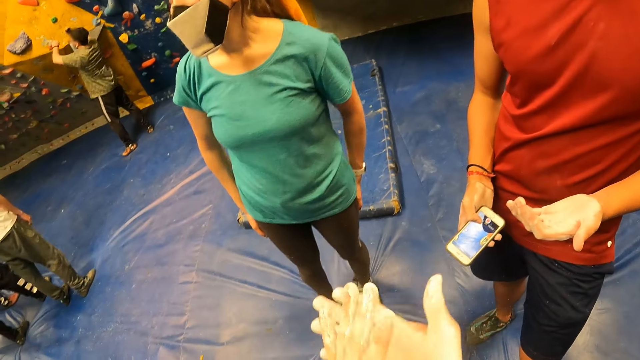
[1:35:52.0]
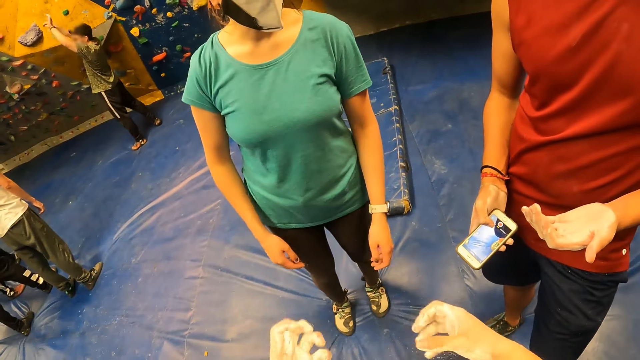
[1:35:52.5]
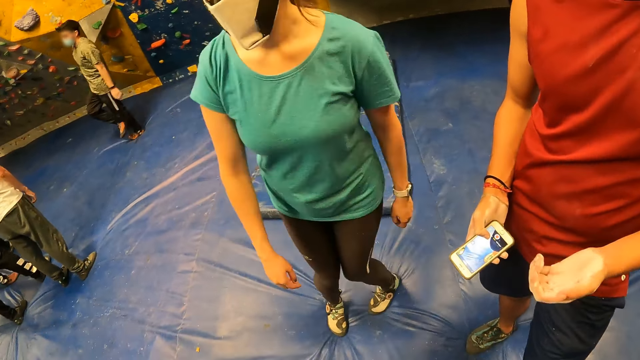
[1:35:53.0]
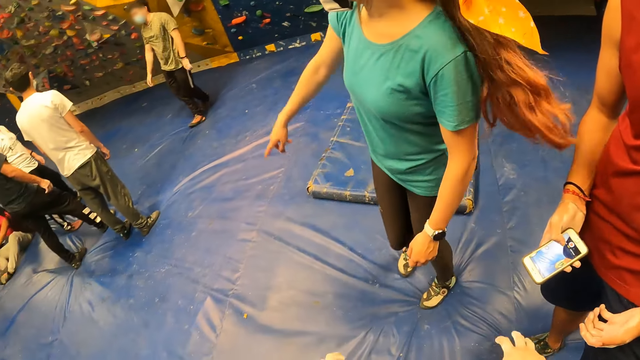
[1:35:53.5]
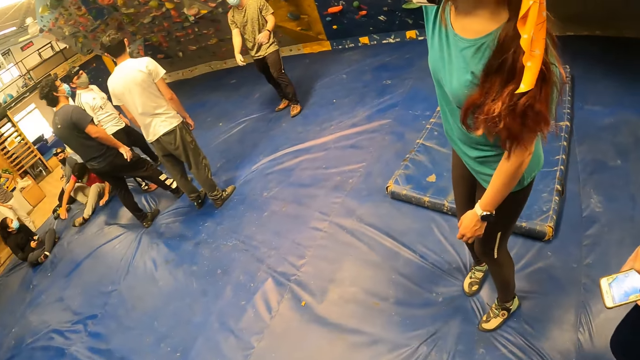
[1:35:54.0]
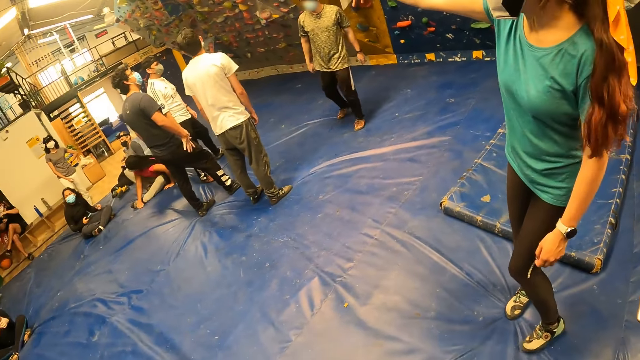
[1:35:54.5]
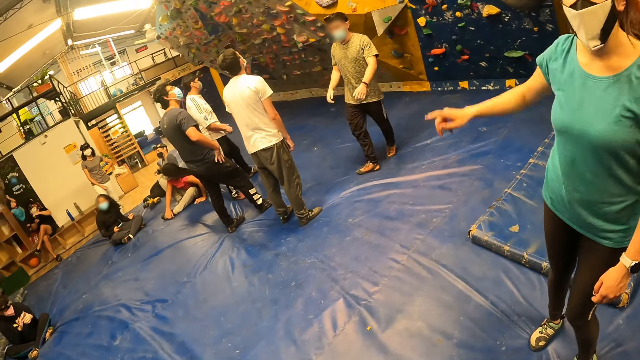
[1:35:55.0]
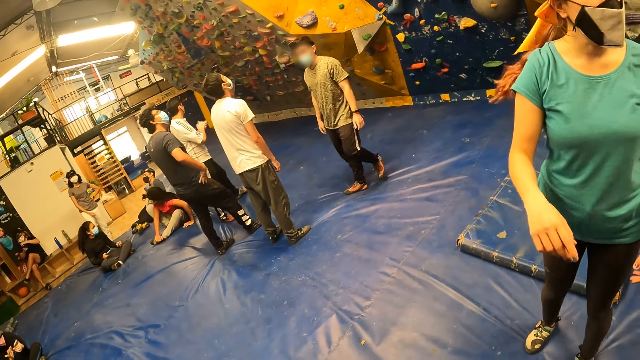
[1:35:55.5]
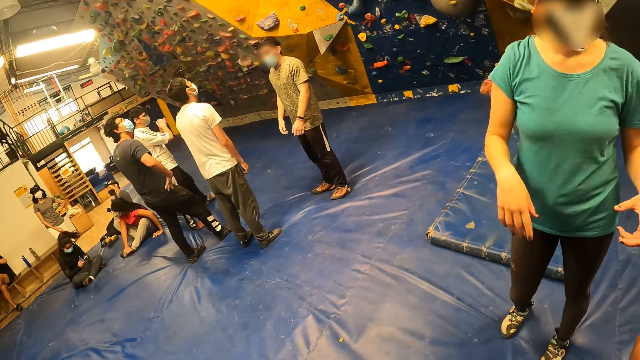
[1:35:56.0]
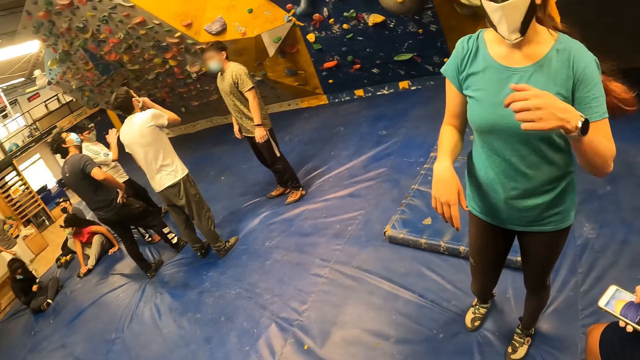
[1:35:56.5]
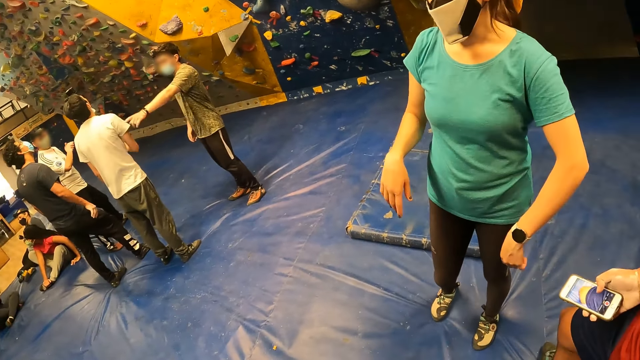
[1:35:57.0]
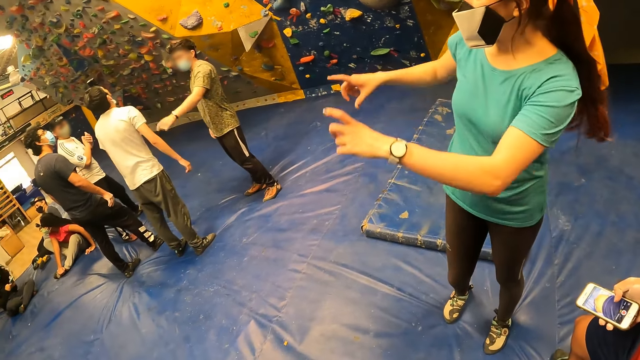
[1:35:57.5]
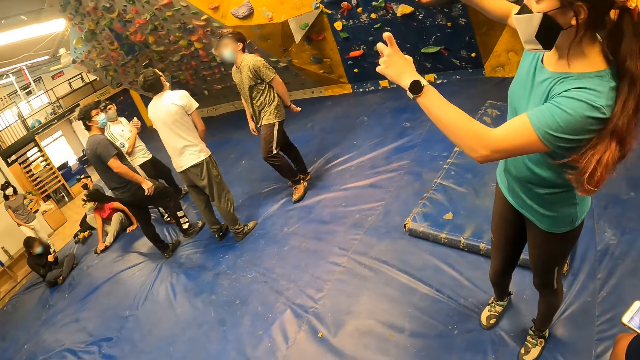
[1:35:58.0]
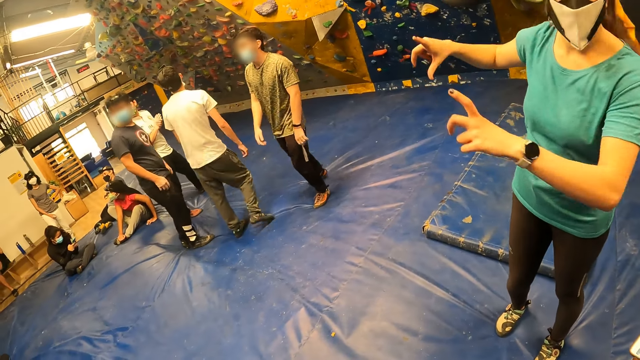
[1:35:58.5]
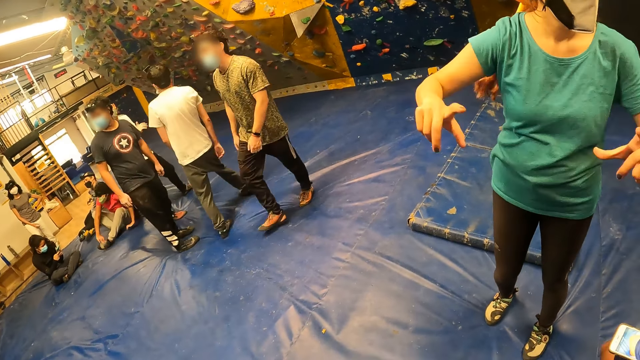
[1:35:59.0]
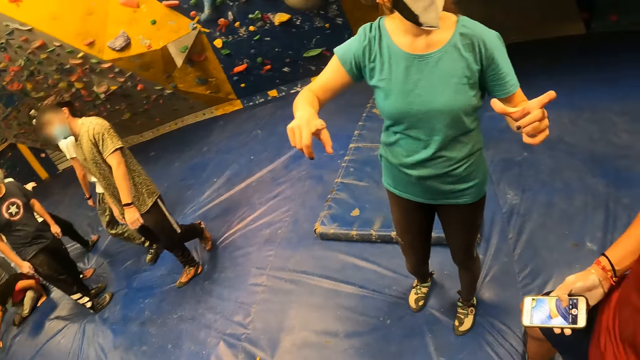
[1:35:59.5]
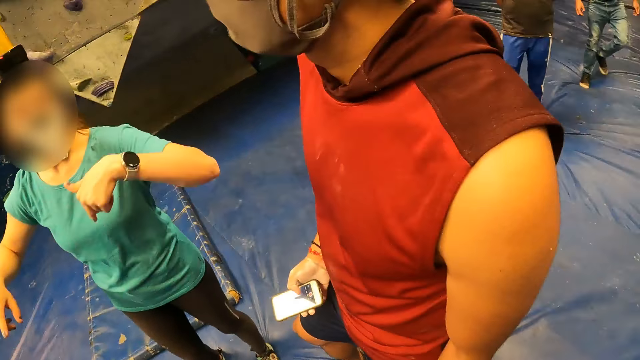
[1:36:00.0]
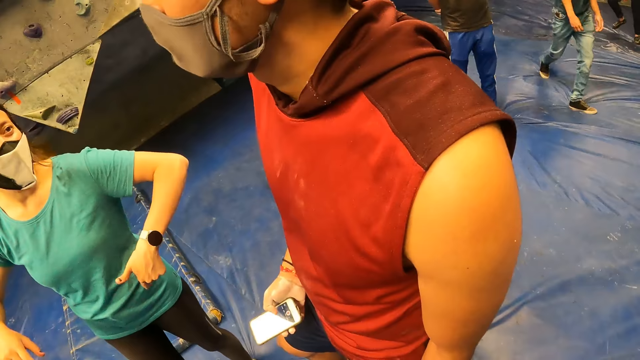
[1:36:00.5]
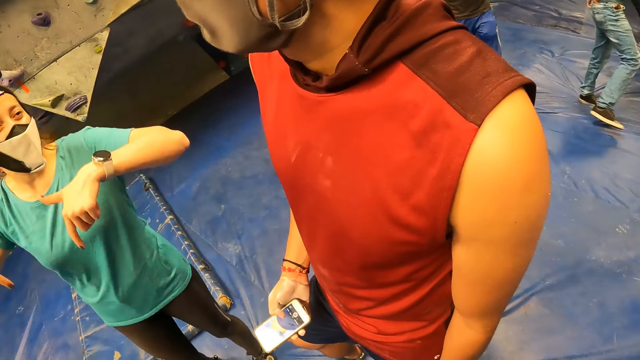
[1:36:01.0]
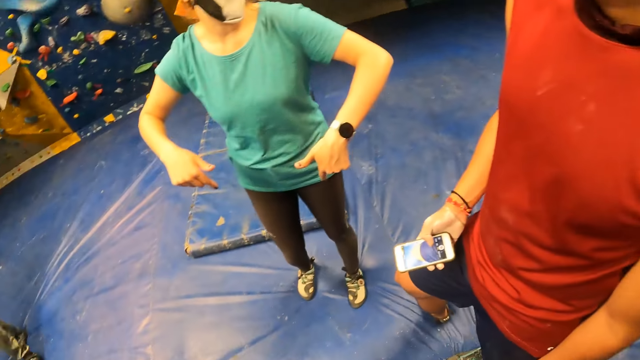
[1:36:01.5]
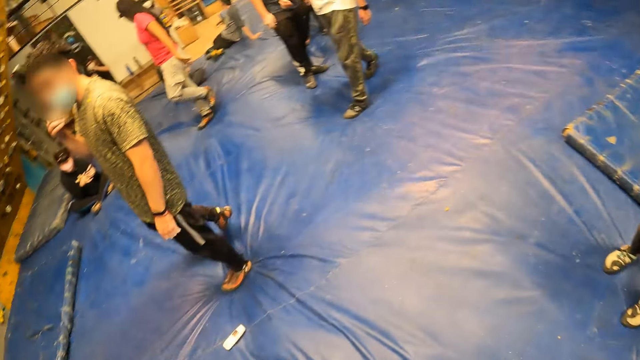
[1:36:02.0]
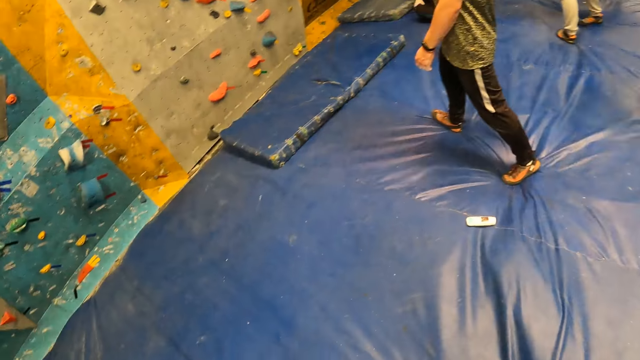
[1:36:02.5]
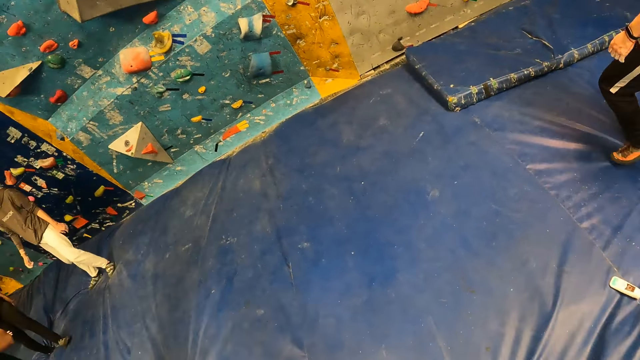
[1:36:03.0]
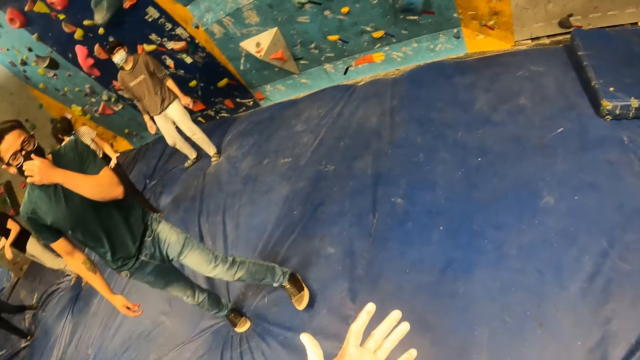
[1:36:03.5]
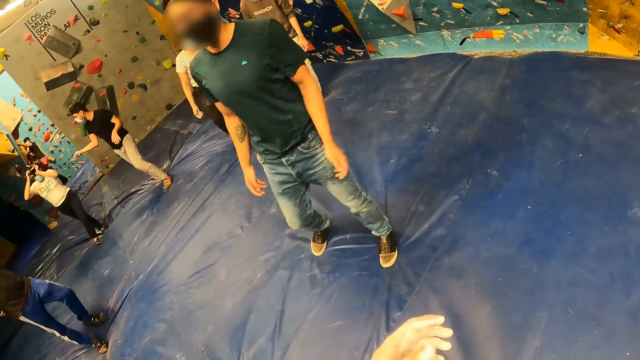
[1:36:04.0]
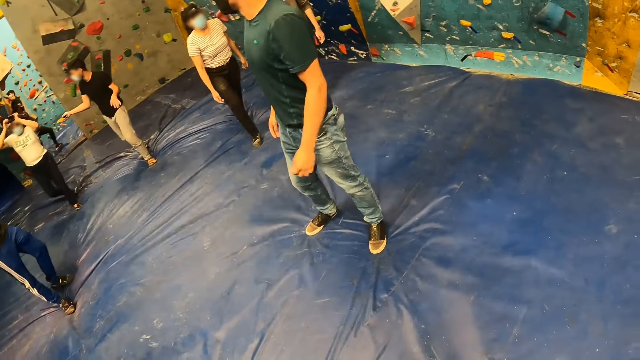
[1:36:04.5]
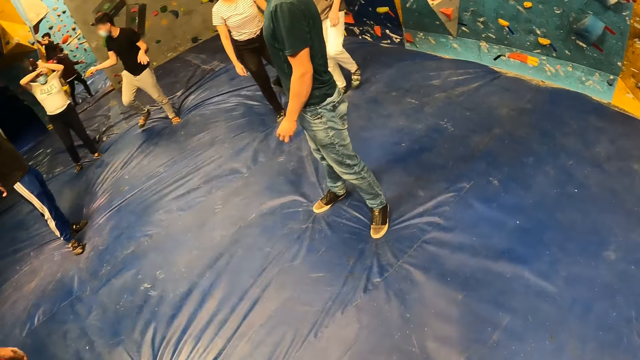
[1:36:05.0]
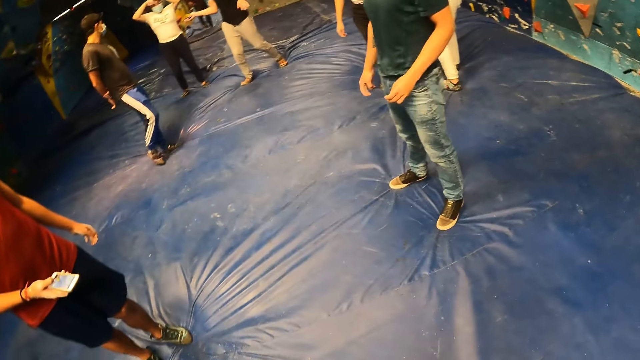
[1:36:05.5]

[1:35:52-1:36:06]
A woman does a hand gesture. The camera wearer looks around.

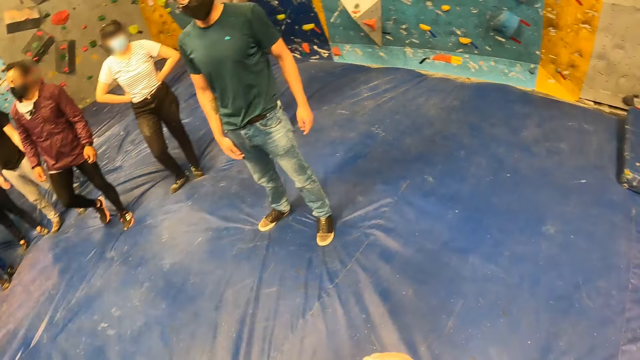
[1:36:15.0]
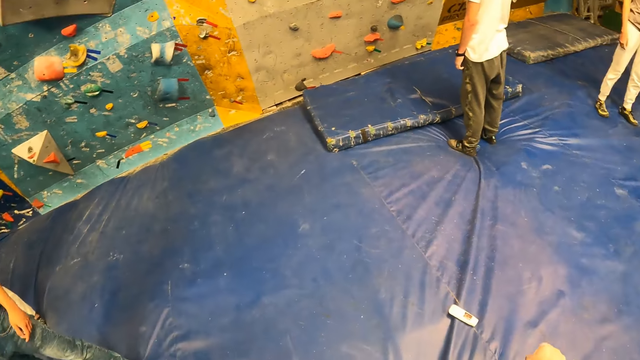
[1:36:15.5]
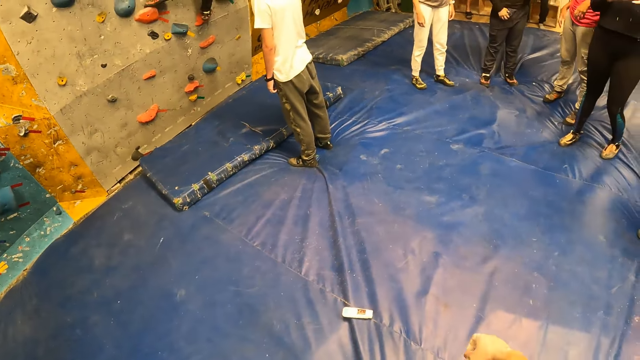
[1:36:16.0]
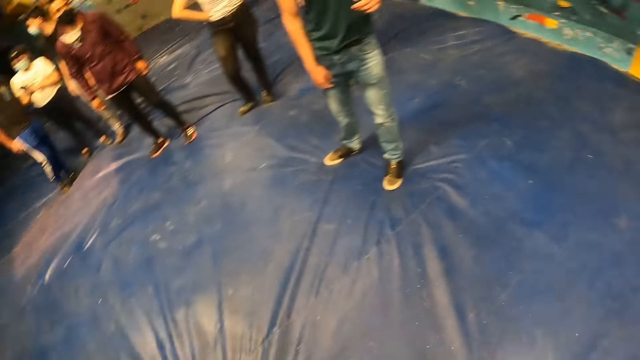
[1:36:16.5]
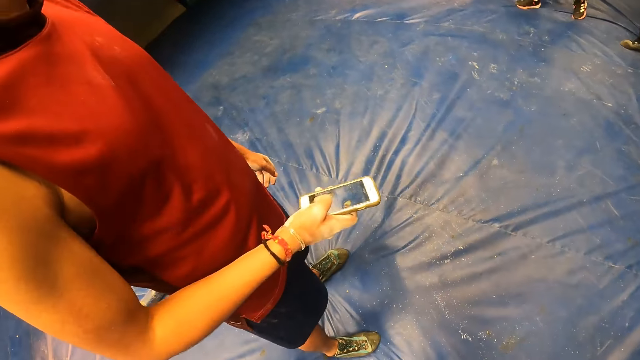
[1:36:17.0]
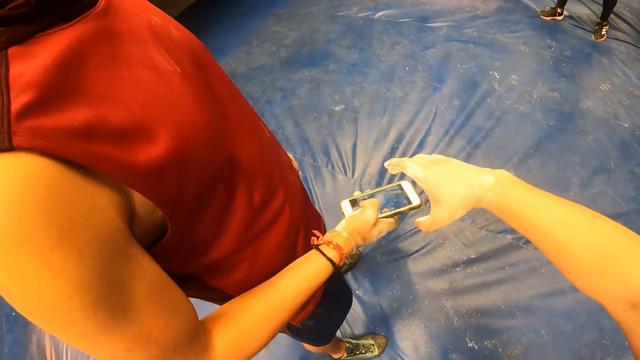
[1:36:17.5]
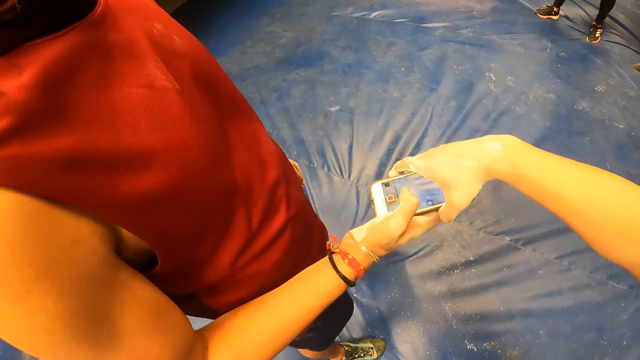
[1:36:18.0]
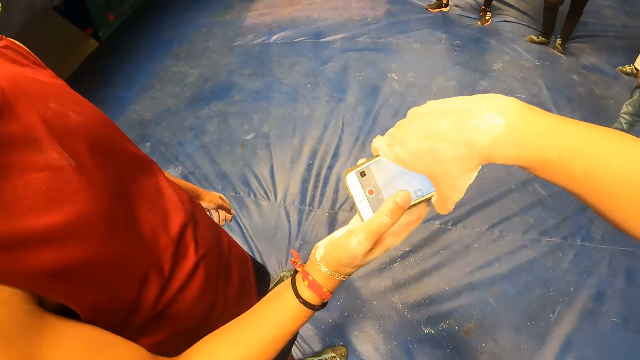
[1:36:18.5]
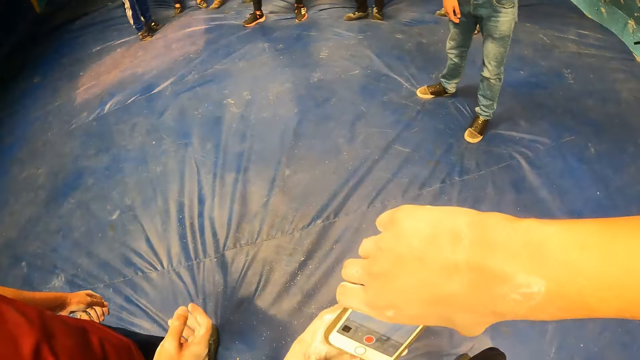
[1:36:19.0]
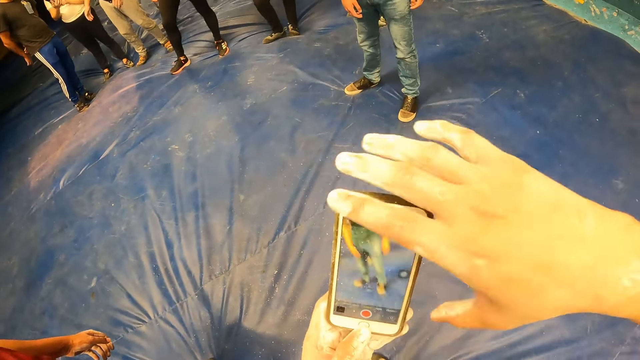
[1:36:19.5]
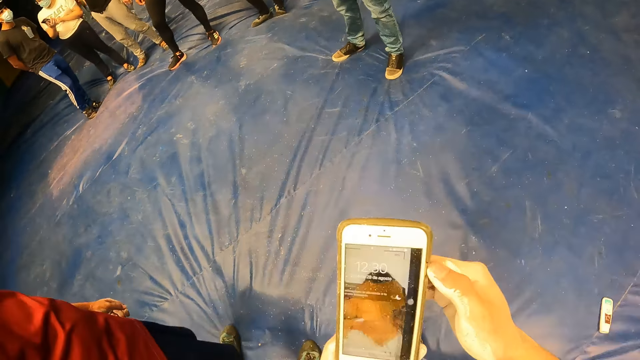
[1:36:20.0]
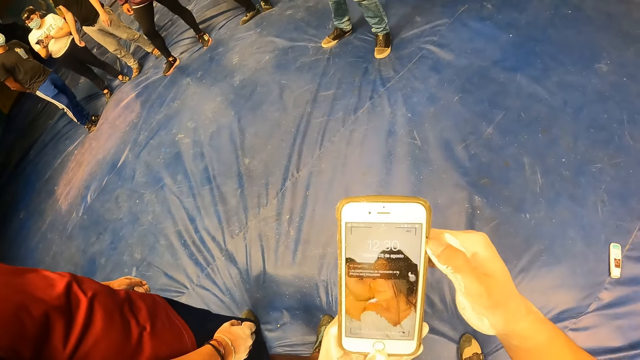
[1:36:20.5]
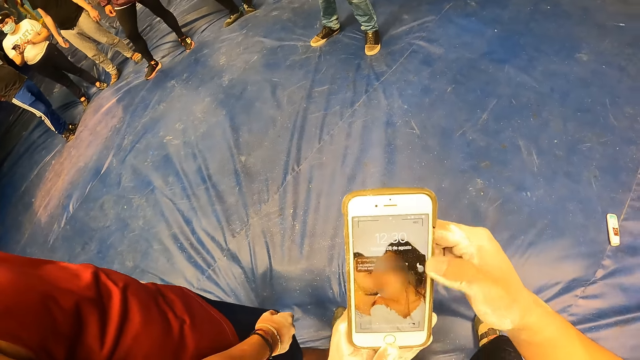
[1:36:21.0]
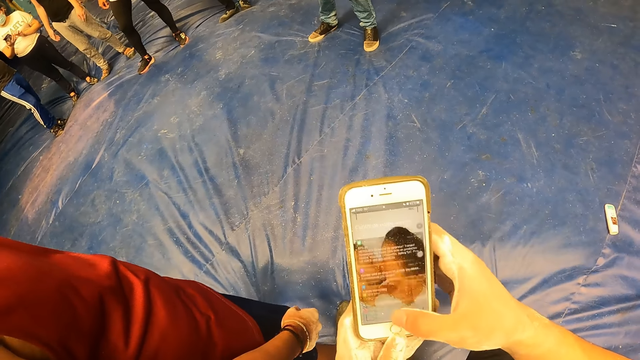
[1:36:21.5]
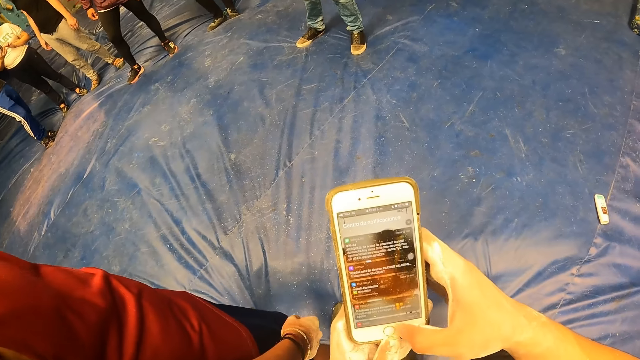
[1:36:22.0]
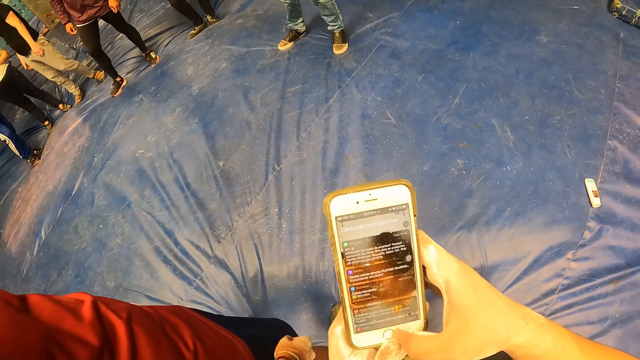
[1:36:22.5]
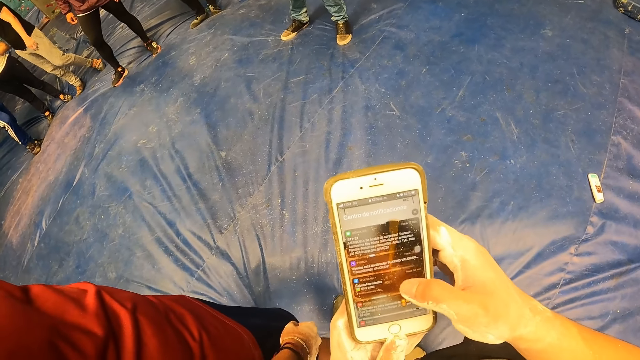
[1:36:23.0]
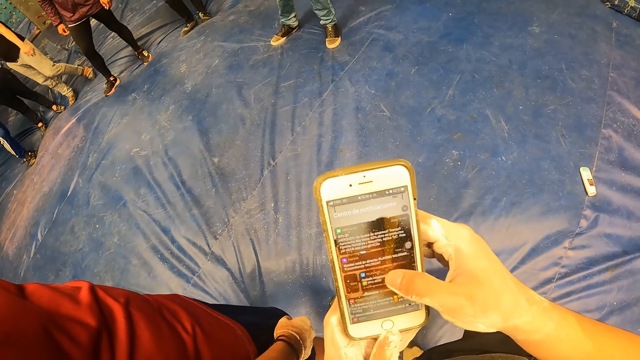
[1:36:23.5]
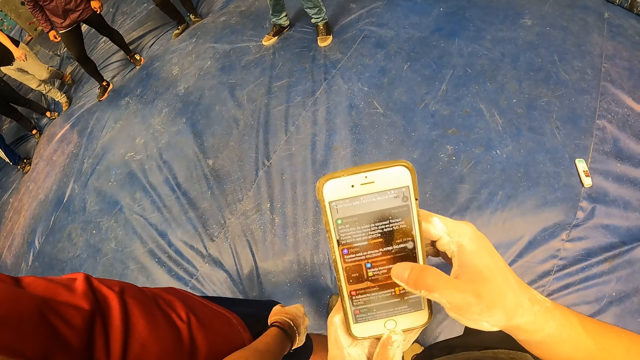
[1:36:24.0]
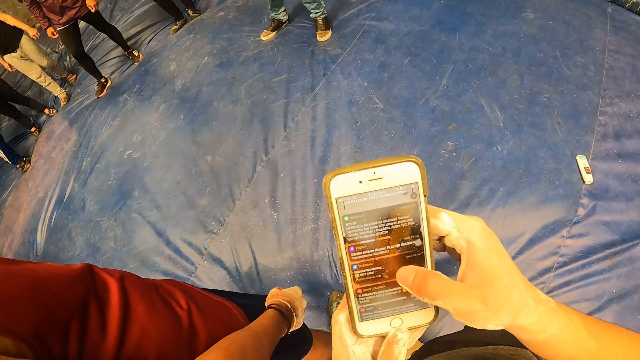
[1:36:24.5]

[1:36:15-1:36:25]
The camera wearer collects the phone from the man with his right hand. He holds the phone with his left hand. He operates the phone with his right hand.
